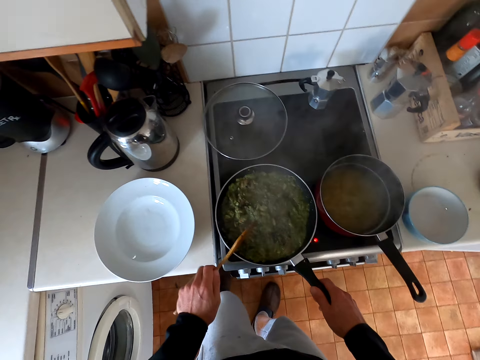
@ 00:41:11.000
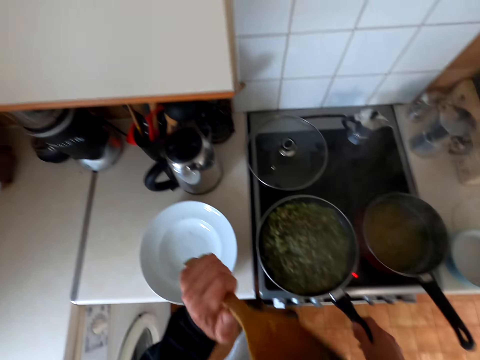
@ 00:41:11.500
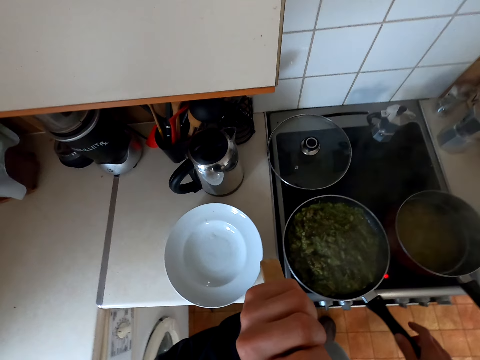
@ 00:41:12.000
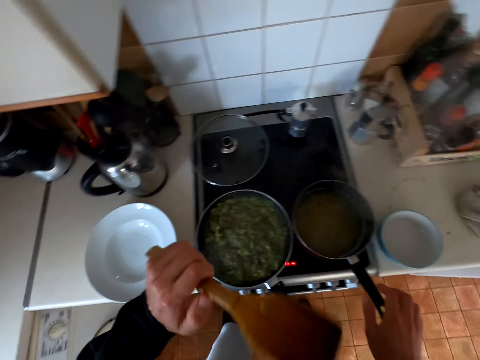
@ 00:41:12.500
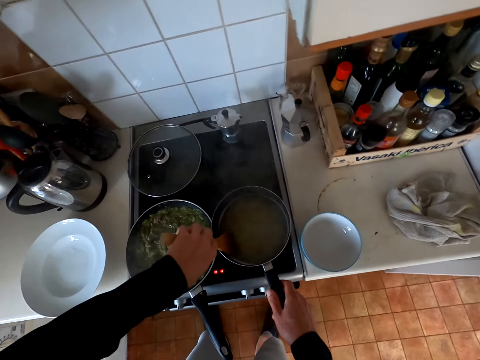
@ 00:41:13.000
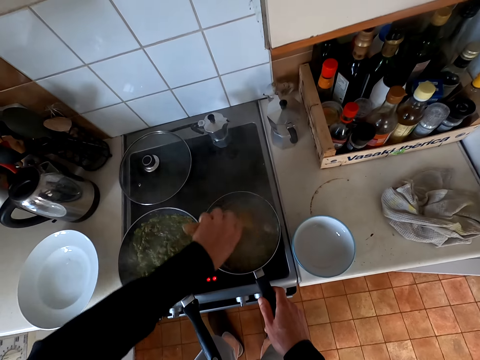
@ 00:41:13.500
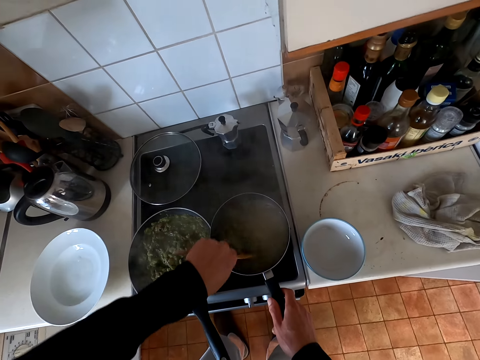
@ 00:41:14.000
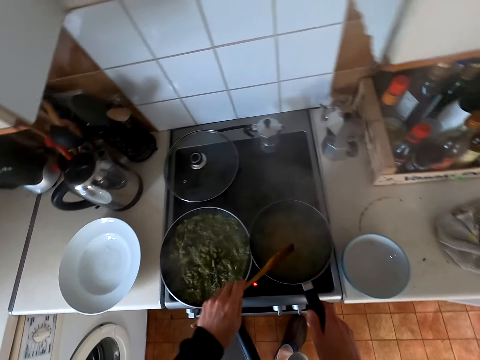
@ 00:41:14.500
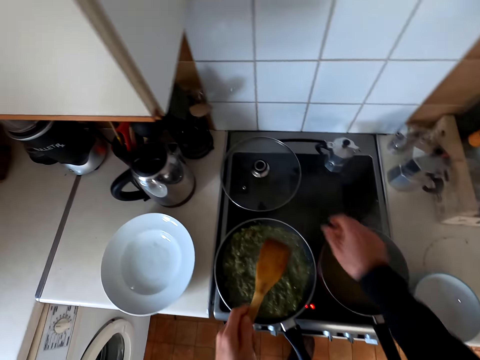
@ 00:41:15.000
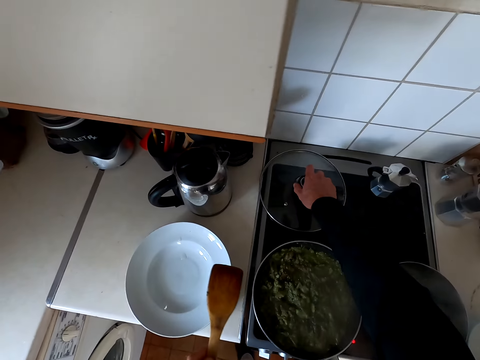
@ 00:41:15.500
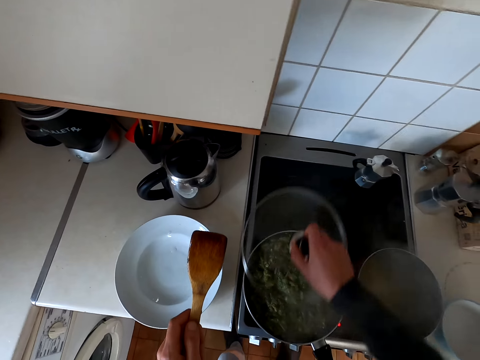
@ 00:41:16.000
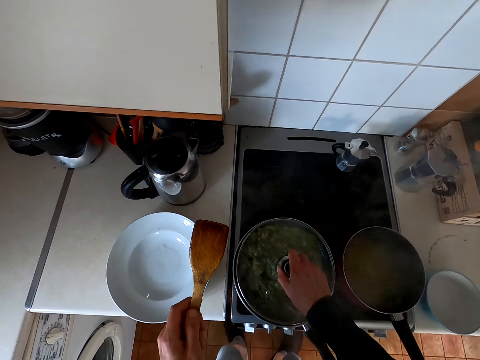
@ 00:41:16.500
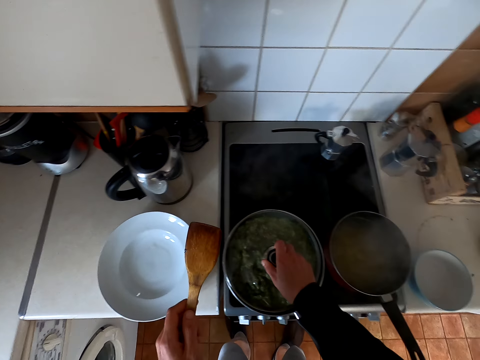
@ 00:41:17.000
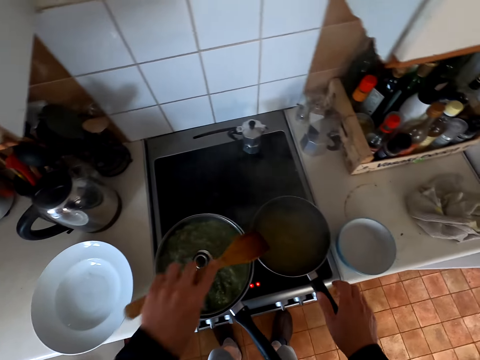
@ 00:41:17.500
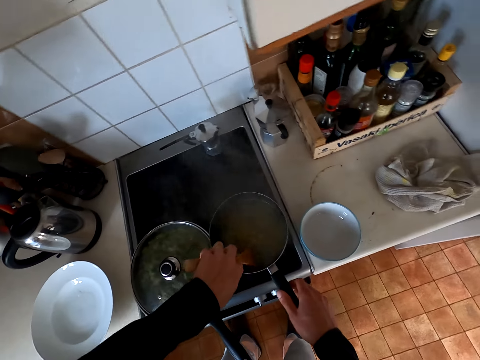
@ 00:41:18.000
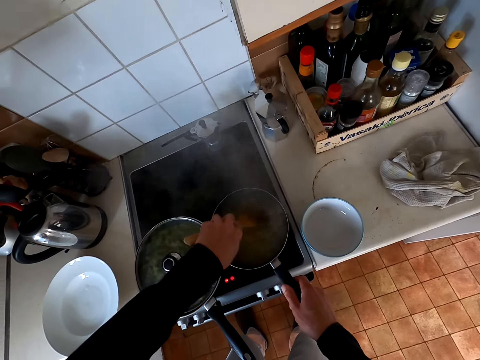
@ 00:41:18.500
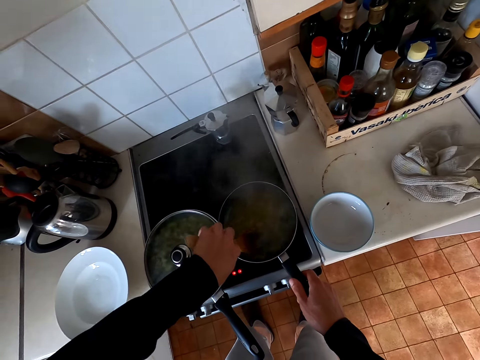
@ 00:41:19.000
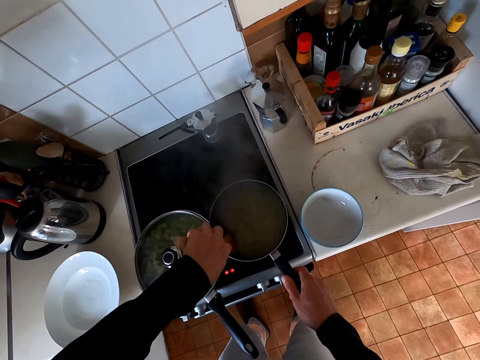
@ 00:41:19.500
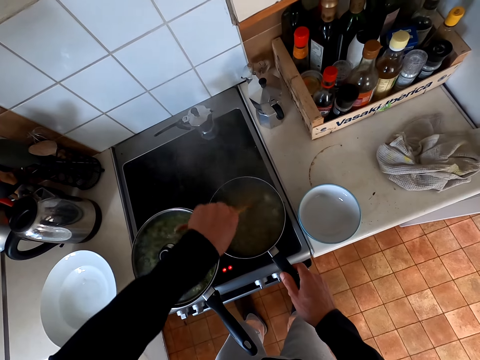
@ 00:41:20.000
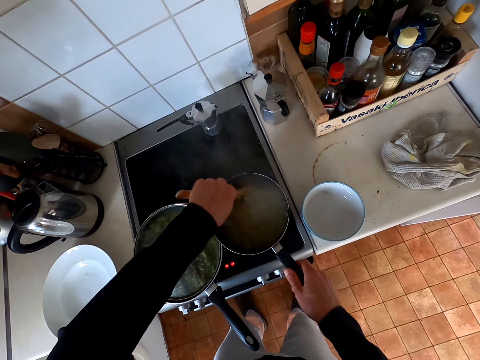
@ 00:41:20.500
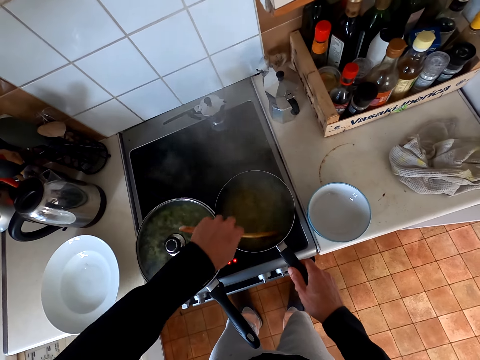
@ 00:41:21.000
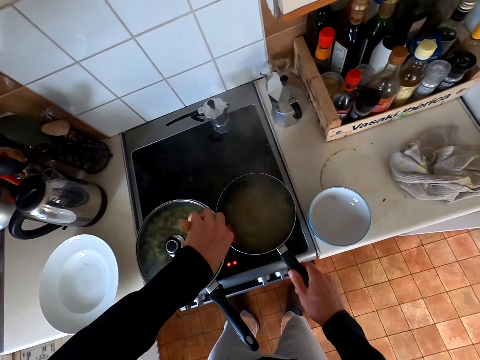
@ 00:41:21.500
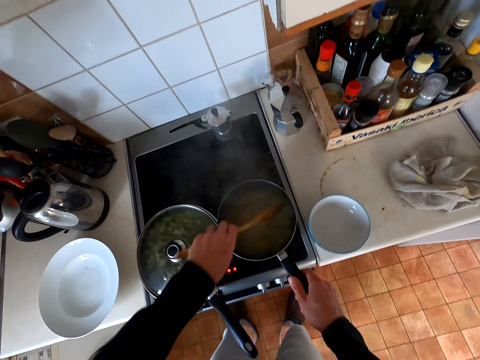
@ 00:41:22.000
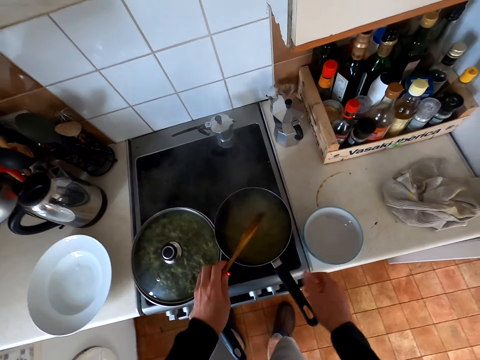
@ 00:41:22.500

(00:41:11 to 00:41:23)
The camera wearer stirs the macaroni stew. They take the cooking pot lid from the table. They cover the cooking pot with the lid. They stir the macaroni with a cooking spoon in the cooking pot.

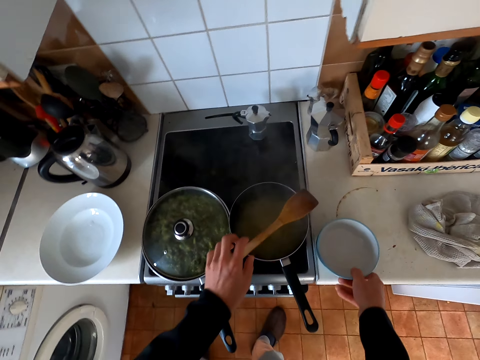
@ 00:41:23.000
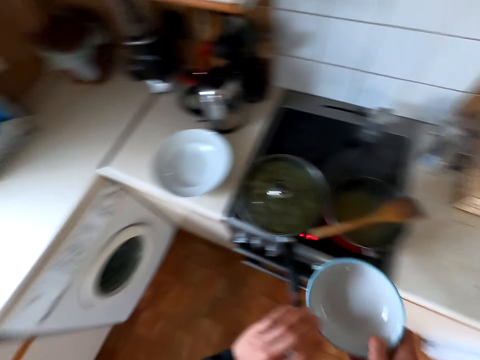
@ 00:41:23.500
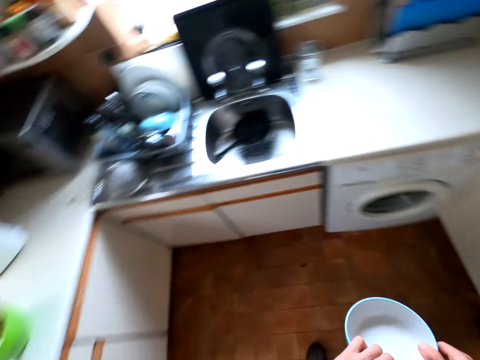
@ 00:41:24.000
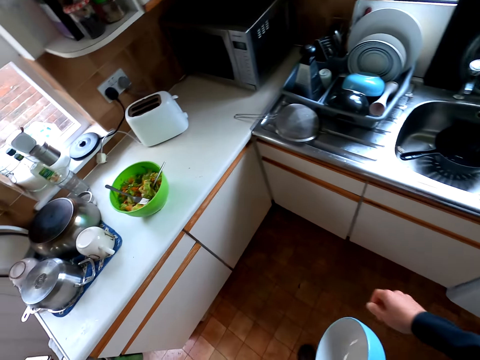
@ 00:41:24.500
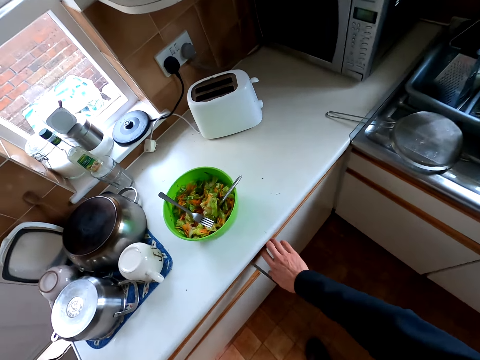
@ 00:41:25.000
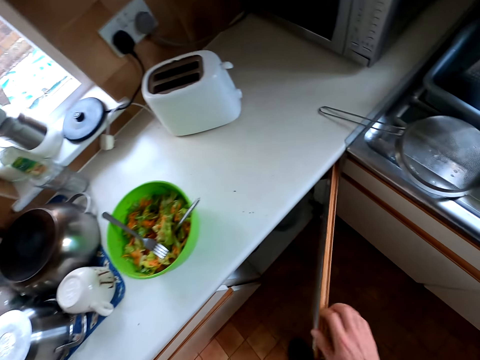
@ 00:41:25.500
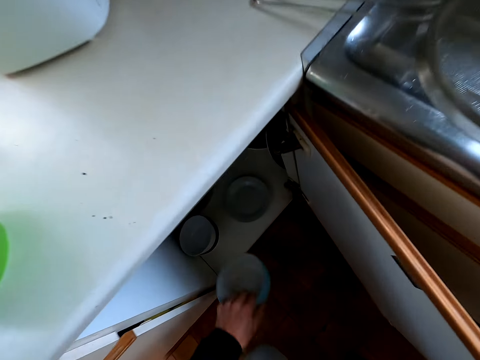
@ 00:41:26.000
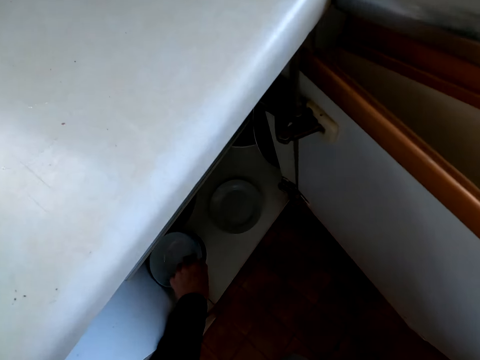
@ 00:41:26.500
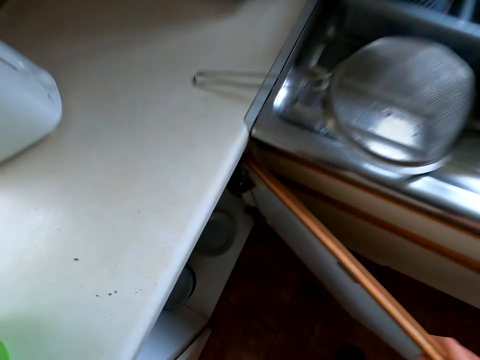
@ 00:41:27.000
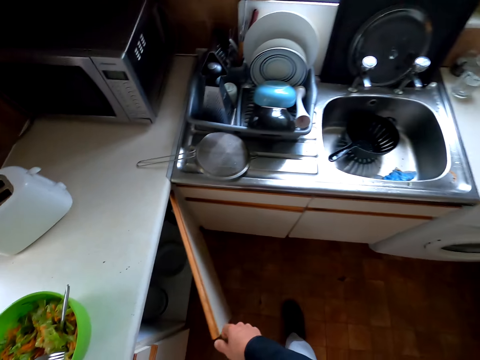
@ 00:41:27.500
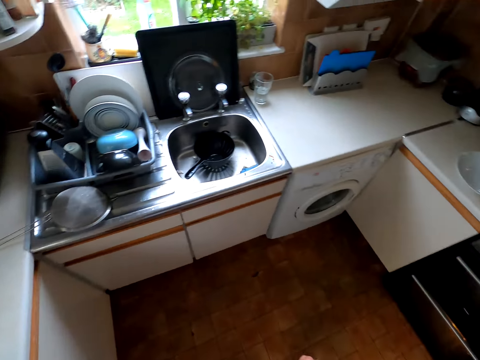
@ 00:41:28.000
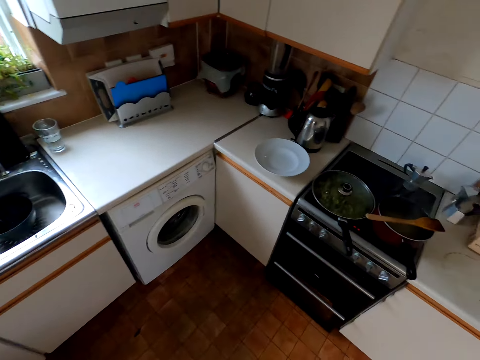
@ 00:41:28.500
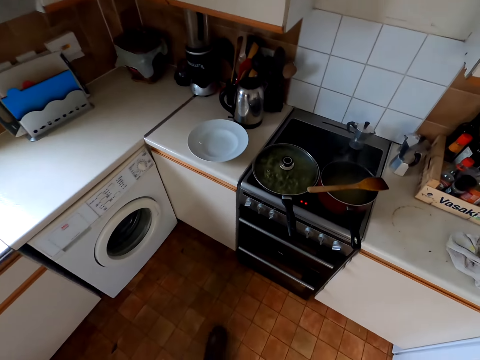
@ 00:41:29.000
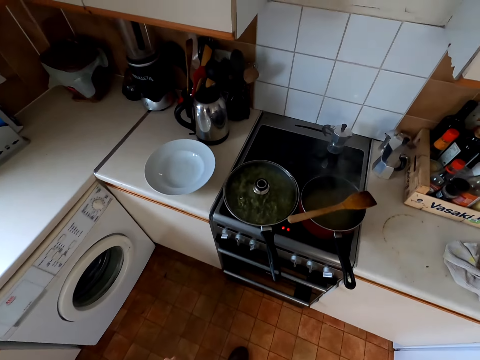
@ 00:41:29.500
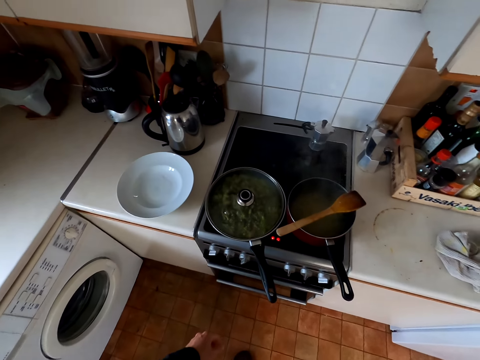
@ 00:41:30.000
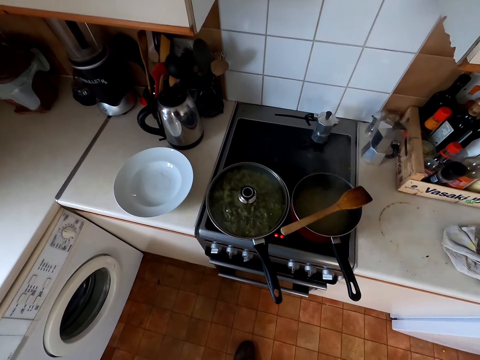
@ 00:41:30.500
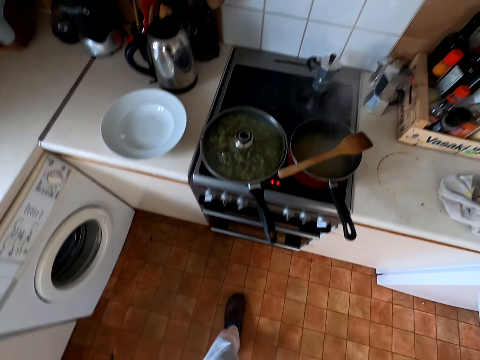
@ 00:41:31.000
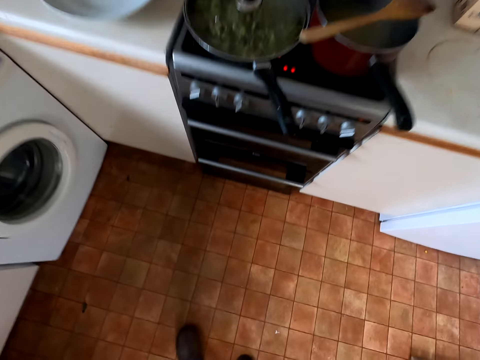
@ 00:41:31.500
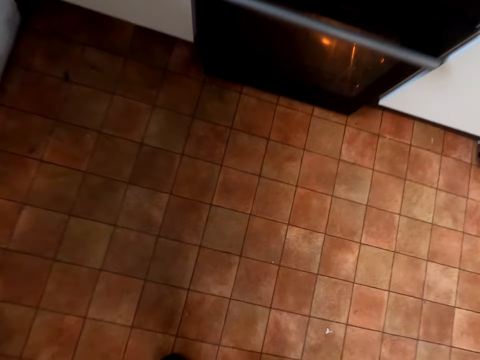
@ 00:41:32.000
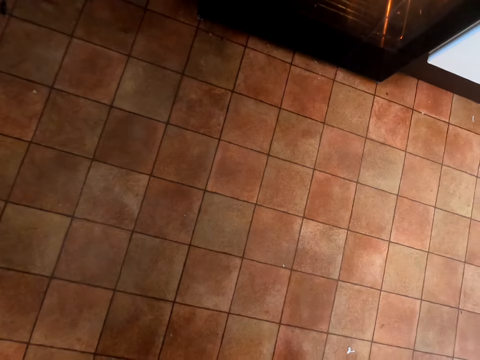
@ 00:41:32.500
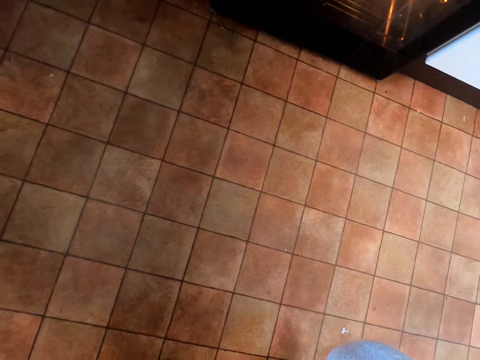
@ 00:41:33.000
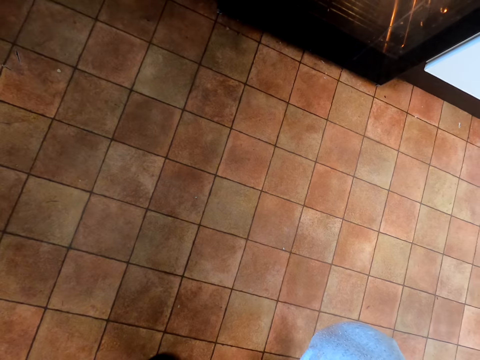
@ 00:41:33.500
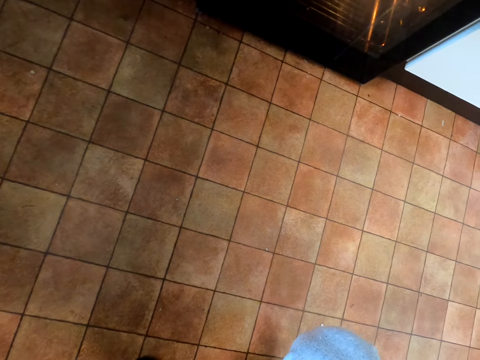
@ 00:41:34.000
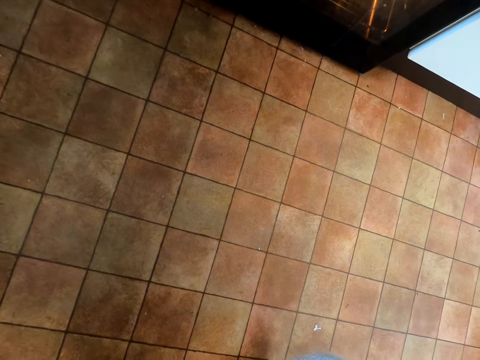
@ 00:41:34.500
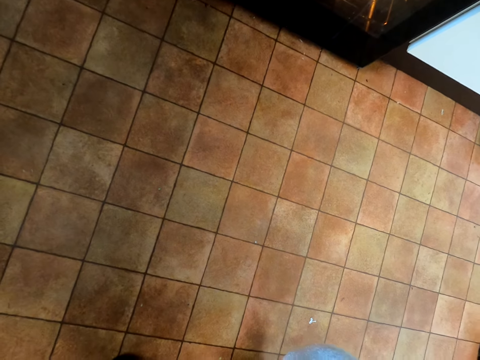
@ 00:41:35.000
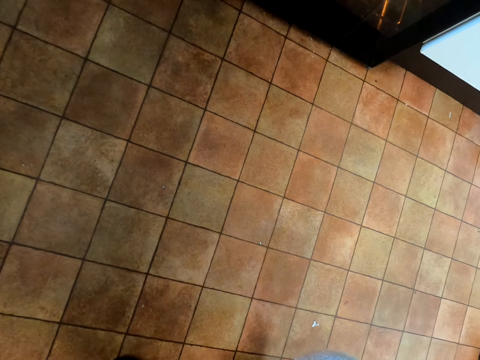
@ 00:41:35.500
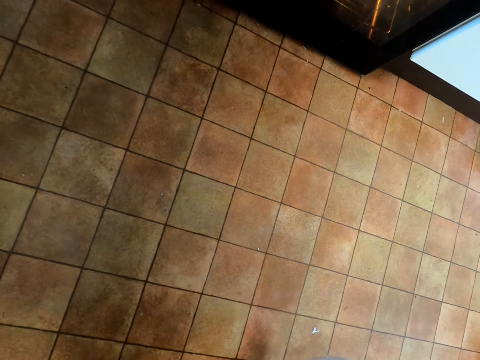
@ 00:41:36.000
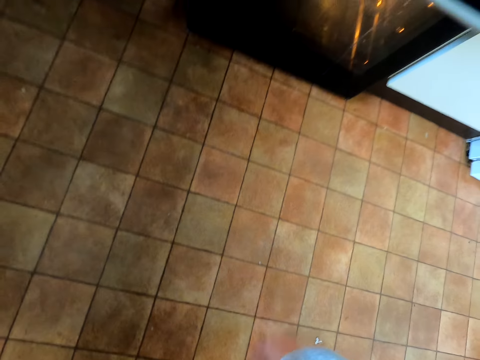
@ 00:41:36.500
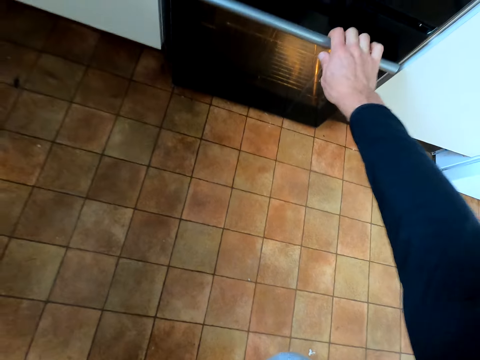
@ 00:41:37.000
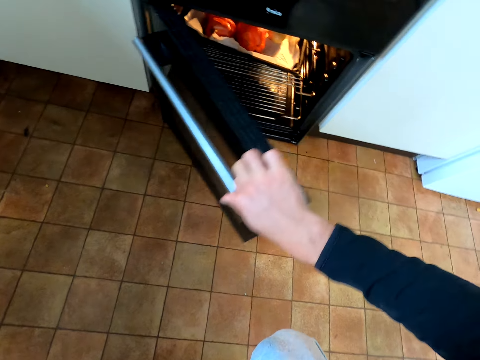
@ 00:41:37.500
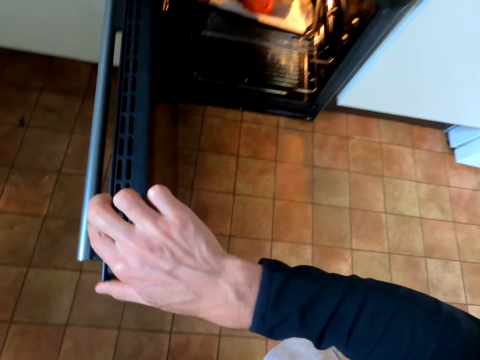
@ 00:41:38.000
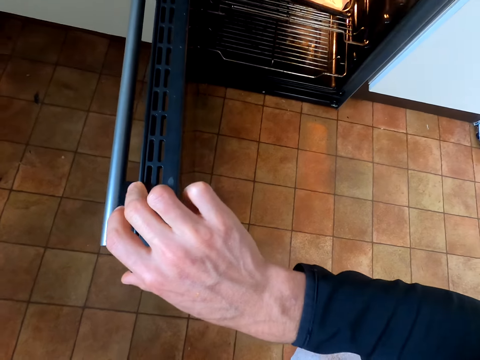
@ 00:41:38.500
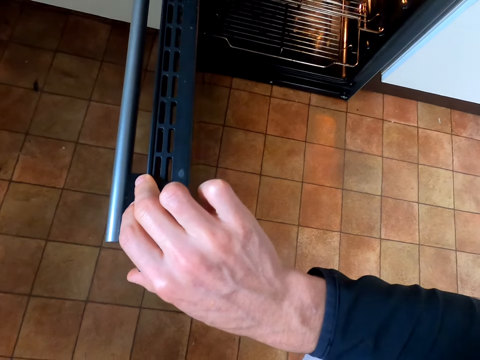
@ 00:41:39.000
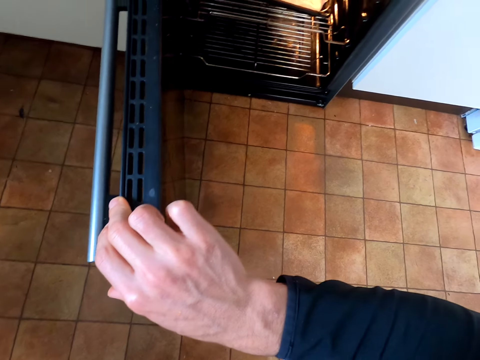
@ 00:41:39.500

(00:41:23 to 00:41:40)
The camera wearer puts the wooden spoon on the cooking pot. They pick a bowl from the table. They walk around the house. They open the cabinet. They put the bowl in the cabinet. They walk around the house. They close the cabinet. They stare around the house. They open the oven.
